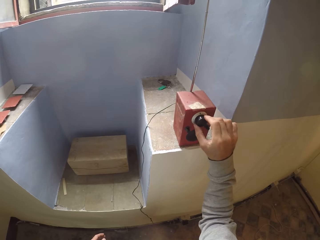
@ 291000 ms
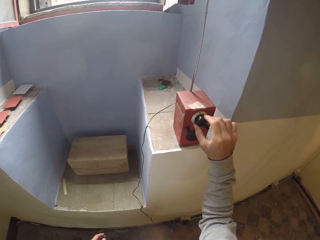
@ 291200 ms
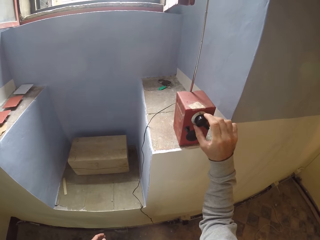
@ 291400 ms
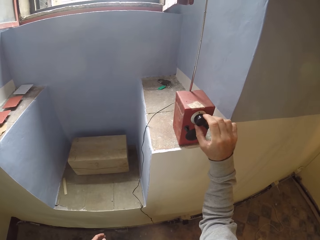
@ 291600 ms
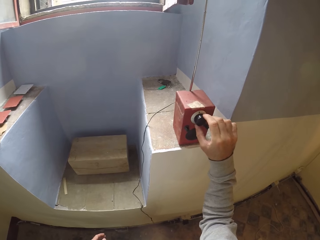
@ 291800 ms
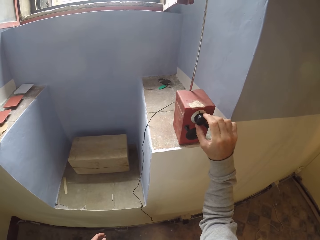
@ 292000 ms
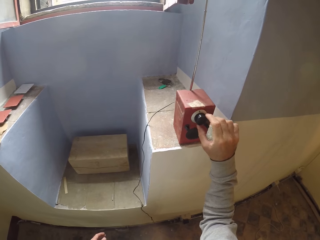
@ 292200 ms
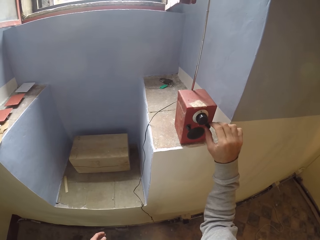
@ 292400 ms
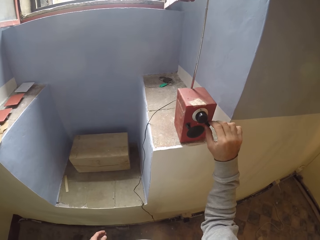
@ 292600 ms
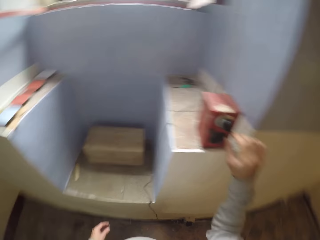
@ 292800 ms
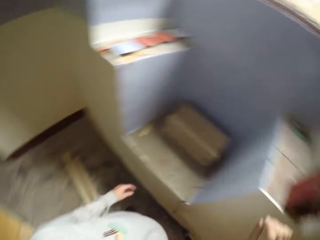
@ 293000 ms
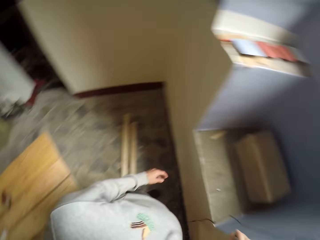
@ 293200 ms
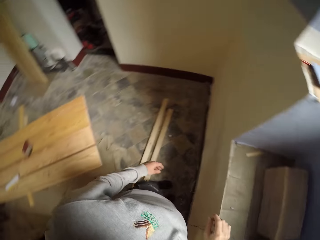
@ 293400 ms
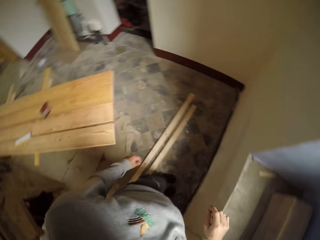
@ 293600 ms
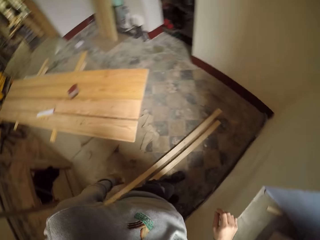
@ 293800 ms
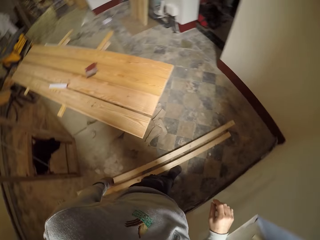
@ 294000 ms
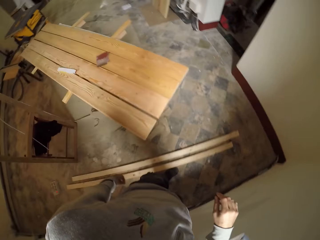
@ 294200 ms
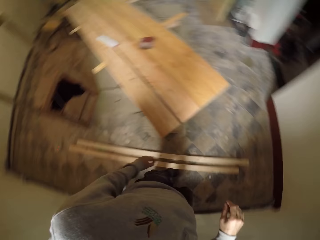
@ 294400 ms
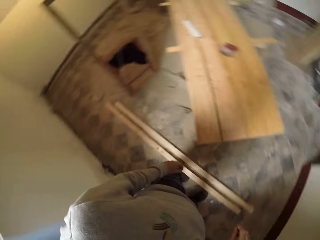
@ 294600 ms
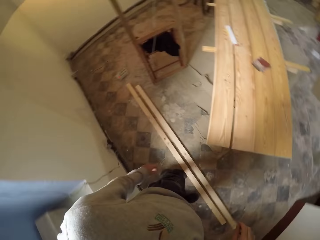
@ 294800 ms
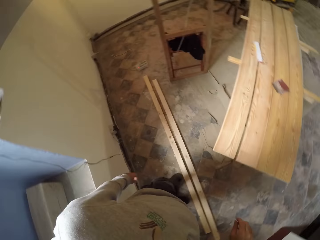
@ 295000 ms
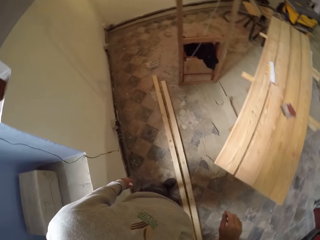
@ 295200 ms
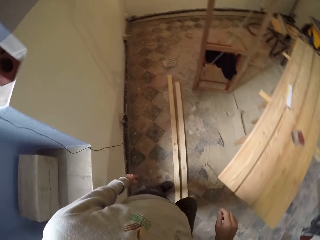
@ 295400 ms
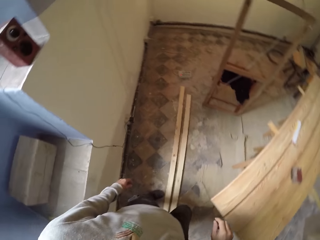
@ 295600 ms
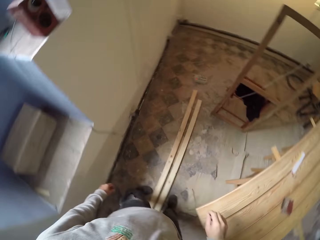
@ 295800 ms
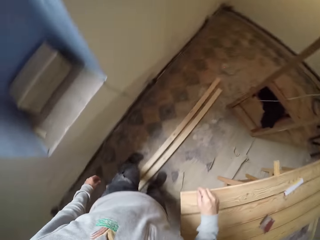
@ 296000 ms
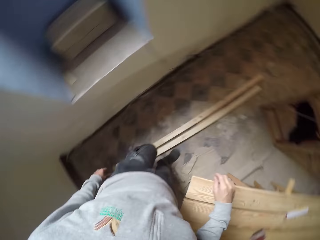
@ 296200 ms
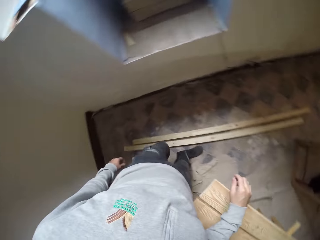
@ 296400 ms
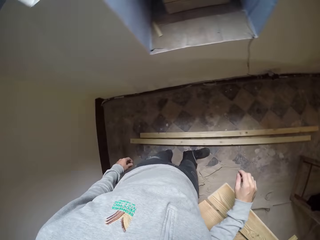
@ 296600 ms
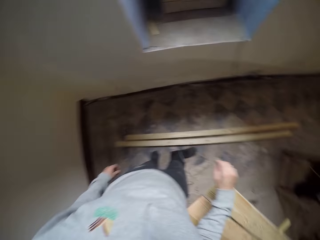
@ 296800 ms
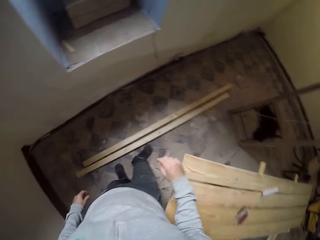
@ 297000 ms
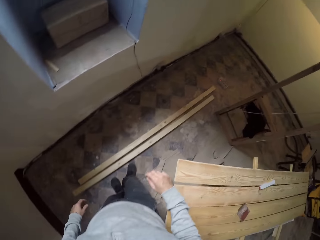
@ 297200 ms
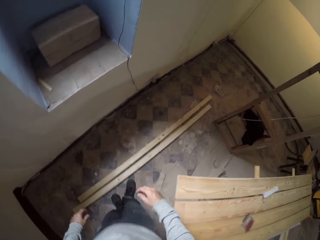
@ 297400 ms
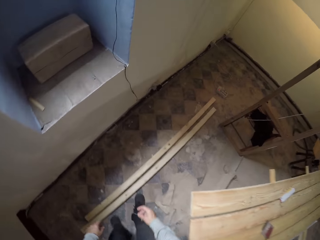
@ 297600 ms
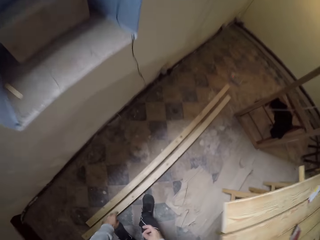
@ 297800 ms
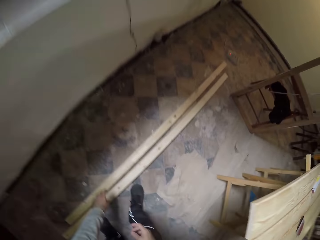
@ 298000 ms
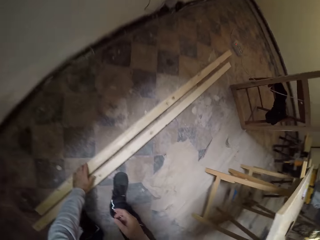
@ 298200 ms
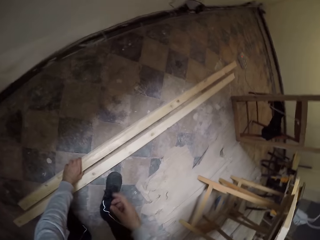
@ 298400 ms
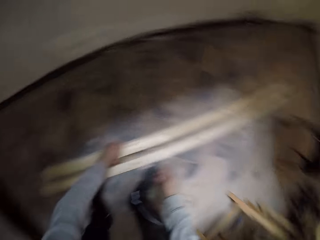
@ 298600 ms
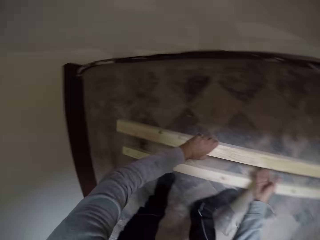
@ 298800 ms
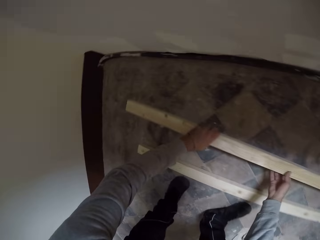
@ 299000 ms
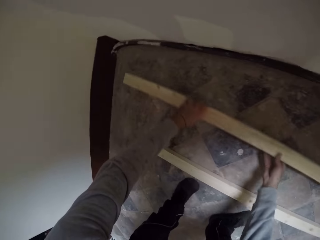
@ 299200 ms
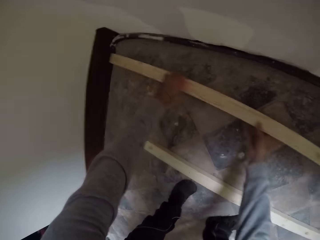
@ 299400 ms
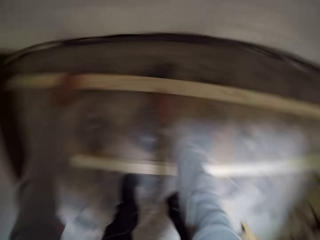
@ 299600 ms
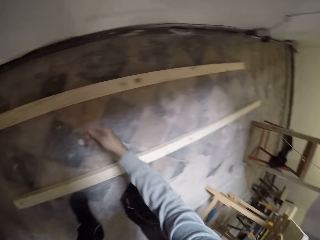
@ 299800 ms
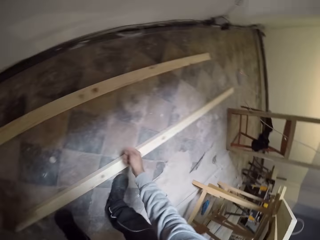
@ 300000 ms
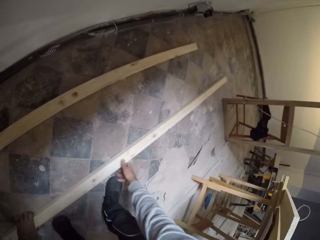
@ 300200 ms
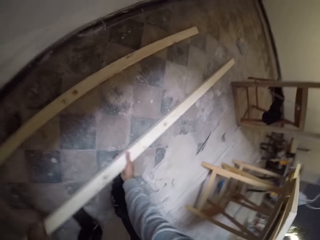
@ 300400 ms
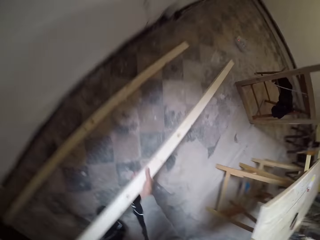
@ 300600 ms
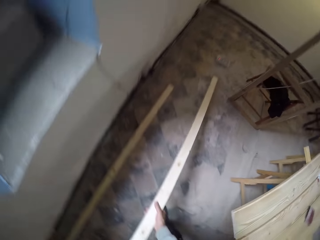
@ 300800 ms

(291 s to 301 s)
The camera wearer turns around. They walk away from the speaker. They turn around again. They bend down and put aside the two woods.

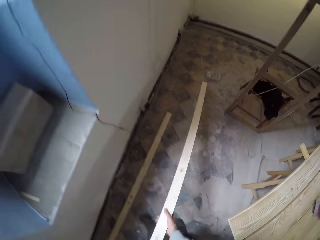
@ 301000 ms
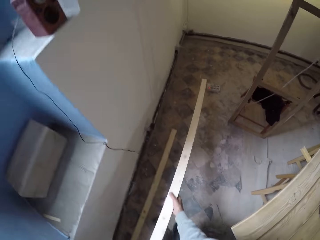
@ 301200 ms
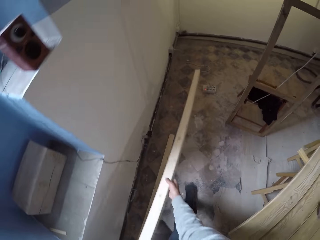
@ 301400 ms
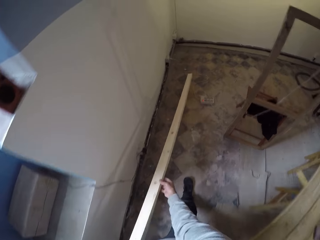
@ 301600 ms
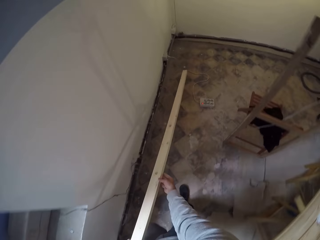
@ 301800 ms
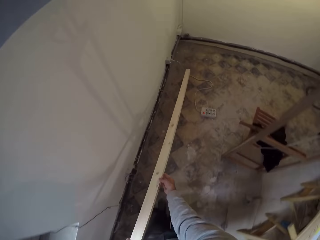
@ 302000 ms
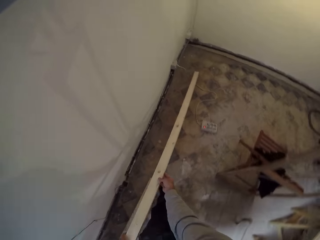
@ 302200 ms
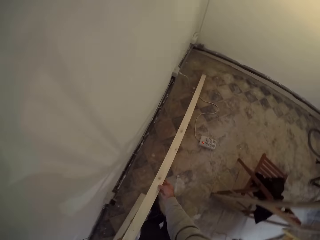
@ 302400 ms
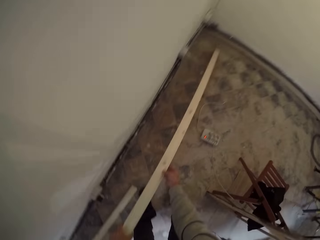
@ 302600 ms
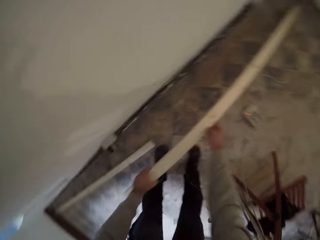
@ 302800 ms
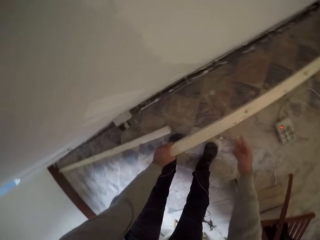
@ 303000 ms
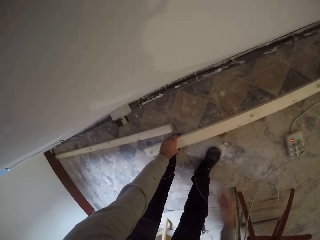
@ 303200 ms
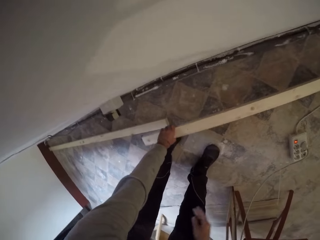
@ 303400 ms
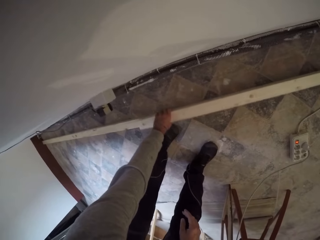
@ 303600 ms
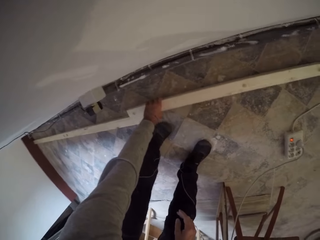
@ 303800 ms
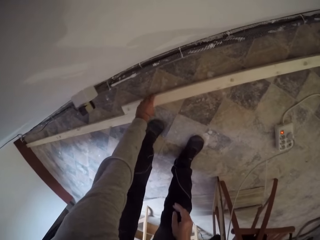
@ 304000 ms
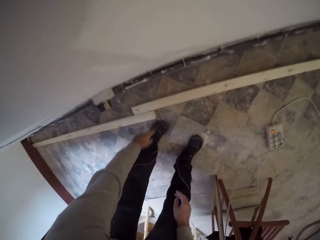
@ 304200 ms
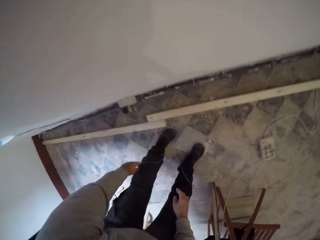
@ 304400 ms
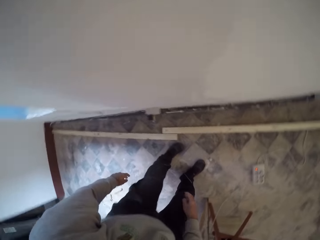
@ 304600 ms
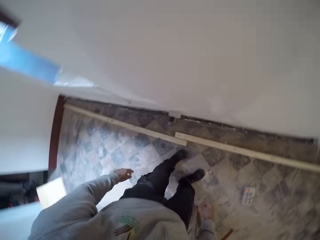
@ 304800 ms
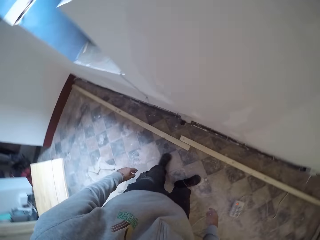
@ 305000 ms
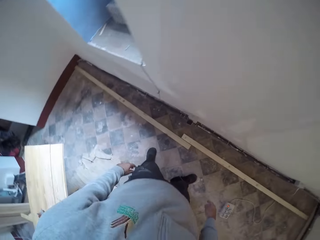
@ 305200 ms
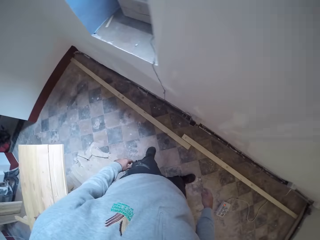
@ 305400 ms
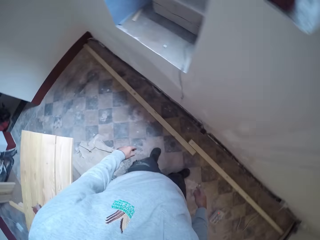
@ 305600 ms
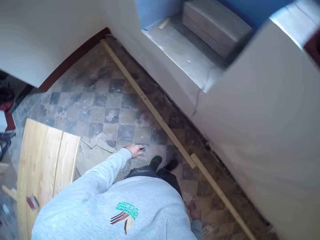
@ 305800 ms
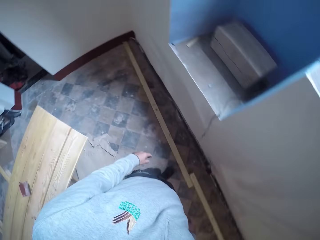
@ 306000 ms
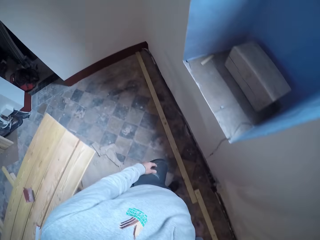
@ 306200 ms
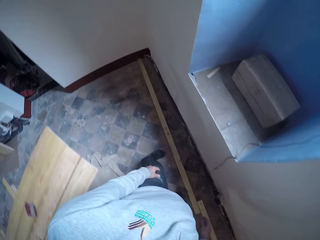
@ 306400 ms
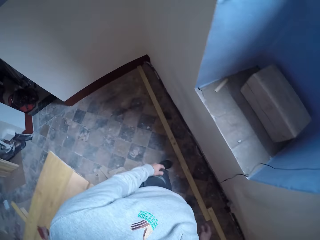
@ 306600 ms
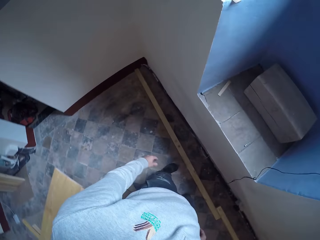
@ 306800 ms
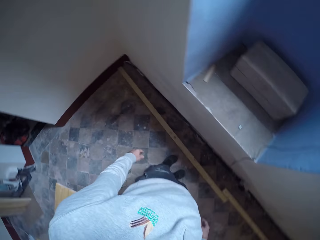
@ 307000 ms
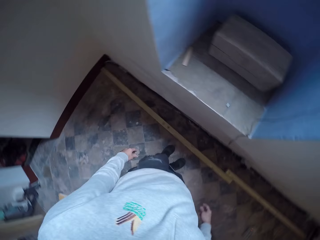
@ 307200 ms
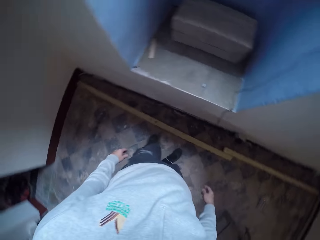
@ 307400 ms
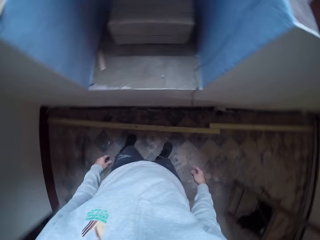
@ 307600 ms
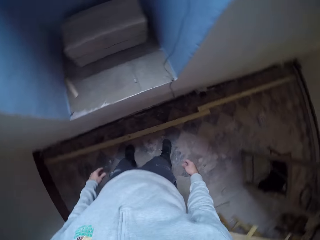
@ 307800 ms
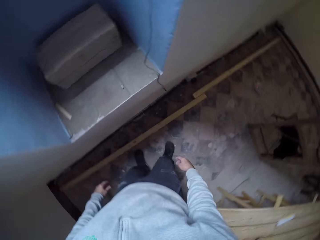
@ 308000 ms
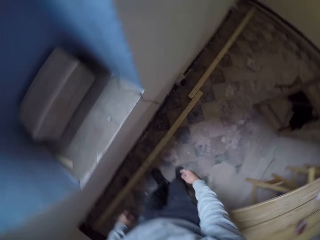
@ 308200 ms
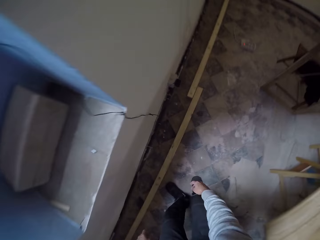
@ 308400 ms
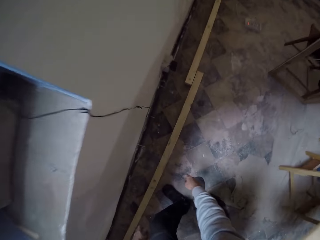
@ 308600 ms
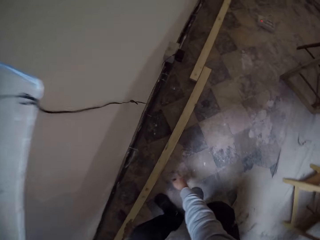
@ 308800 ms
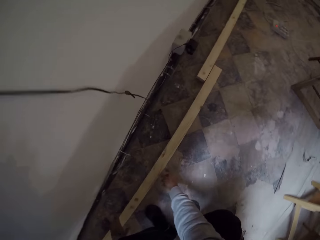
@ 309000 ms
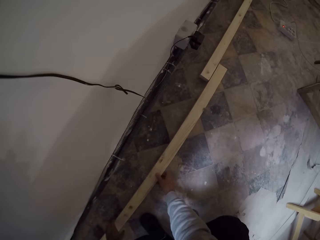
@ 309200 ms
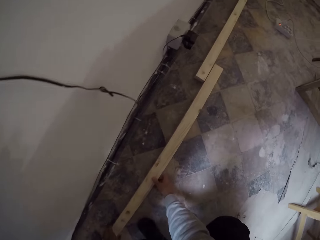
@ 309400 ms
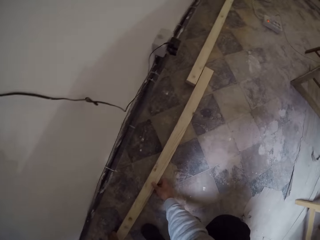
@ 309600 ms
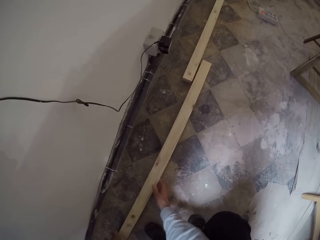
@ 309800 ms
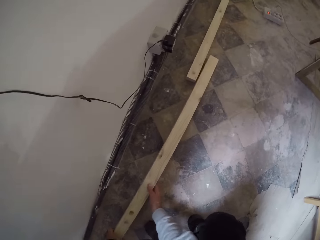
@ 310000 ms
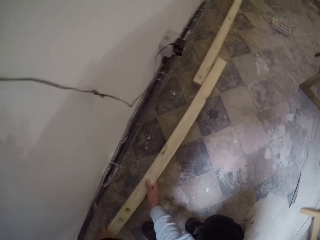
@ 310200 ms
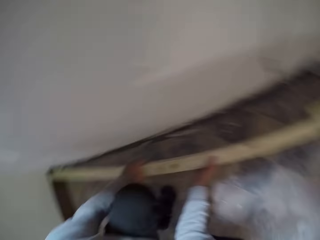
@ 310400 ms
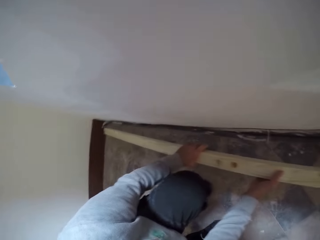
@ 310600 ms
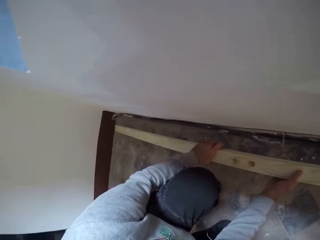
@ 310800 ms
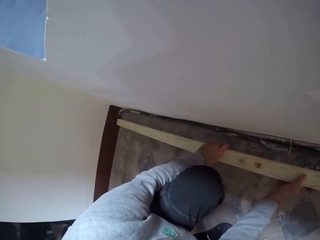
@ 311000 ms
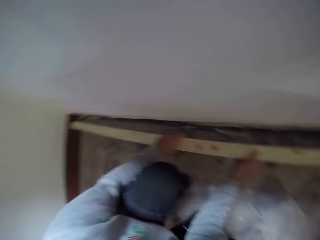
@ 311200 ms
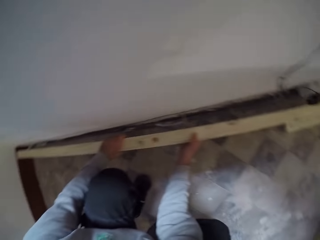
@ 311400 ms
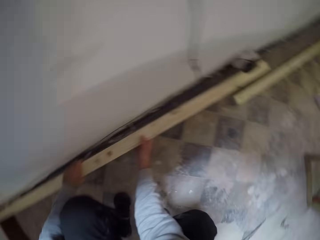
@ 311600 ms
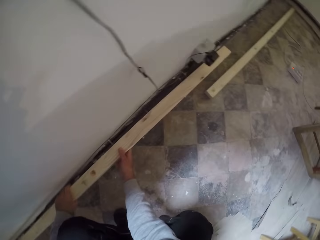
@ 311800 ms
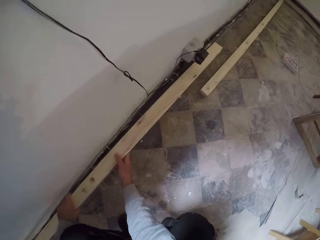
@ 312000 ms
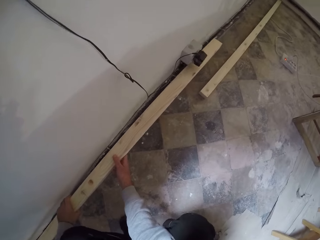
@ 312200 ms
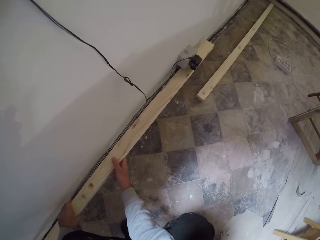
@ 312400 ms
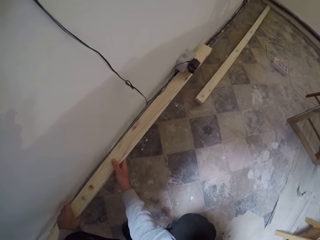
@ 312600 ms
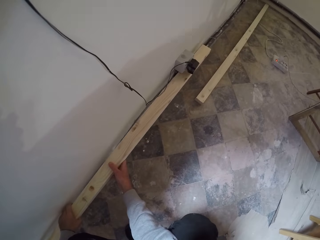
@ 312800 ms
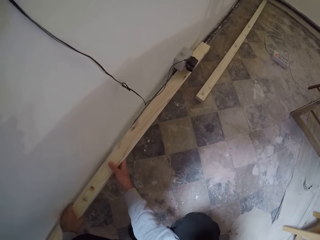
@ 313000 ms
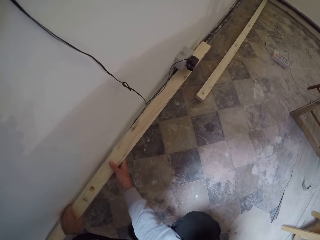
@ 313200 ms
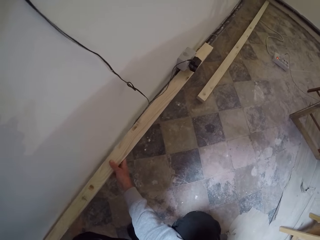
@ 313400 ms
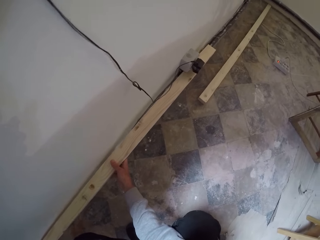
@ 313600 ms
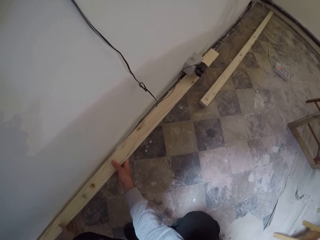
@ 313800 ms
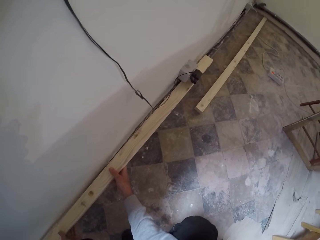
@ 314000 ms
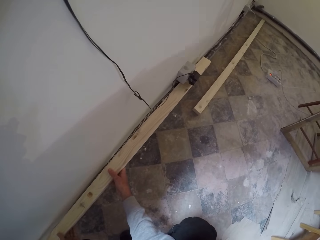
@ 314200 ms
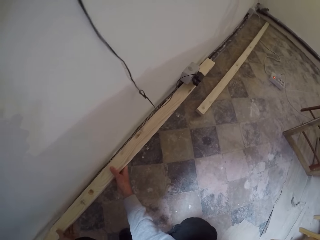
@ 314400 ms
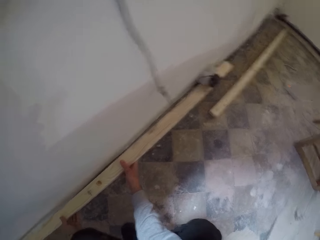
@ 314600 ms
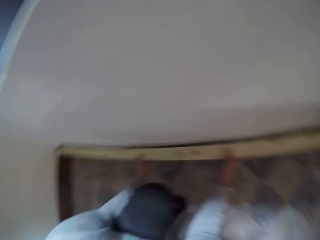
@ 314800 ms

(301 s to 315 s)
The camera wearer moves the wood. They put the wood down. They walk in the room. They pick up the wood. They join the wood on the wall. They put the wood along the wall.
